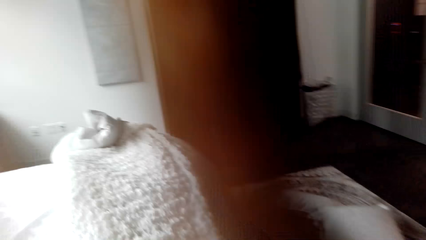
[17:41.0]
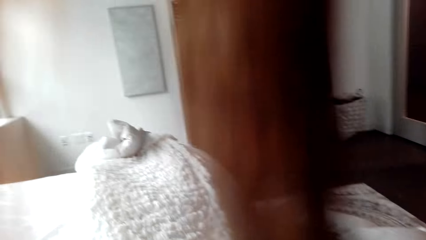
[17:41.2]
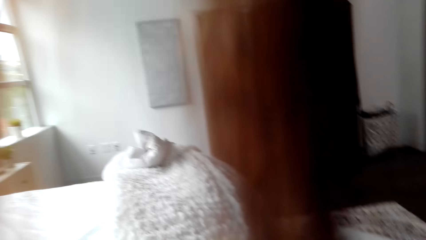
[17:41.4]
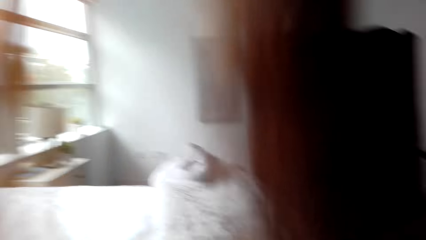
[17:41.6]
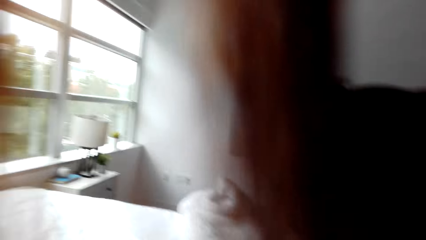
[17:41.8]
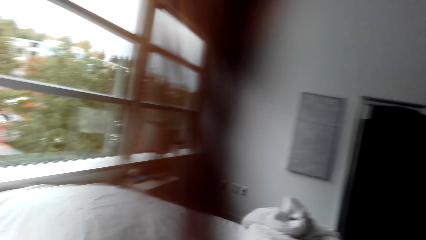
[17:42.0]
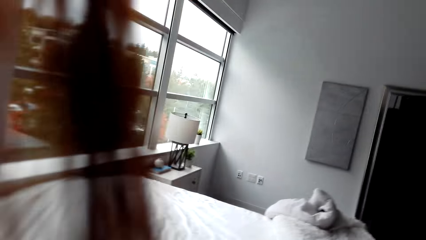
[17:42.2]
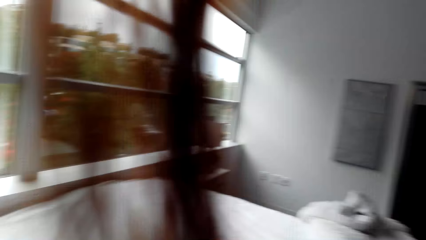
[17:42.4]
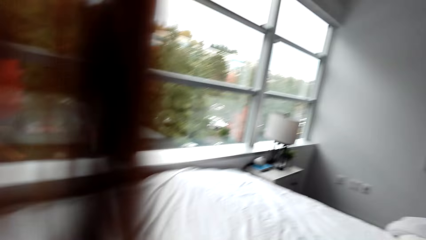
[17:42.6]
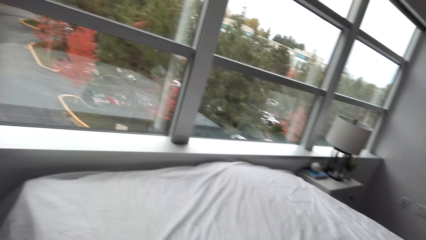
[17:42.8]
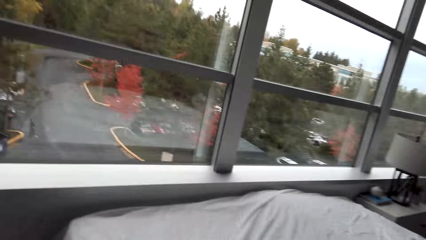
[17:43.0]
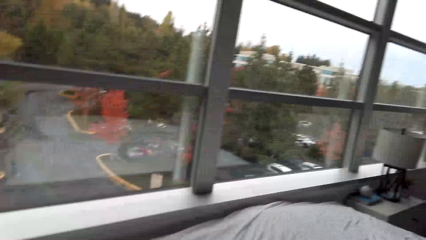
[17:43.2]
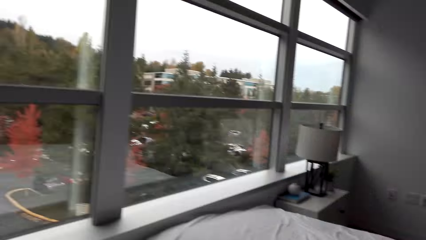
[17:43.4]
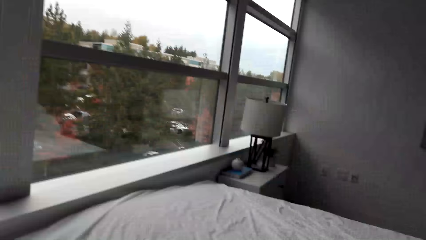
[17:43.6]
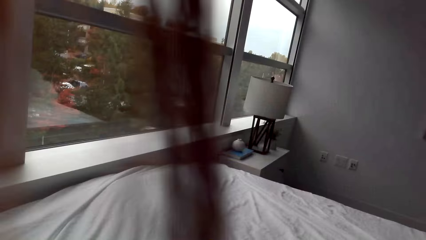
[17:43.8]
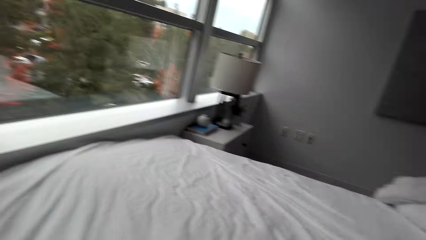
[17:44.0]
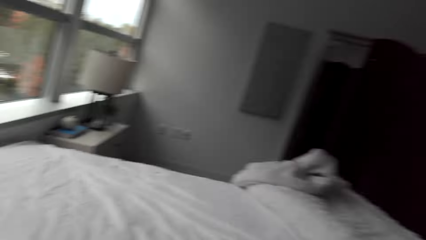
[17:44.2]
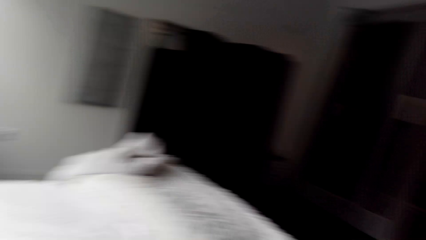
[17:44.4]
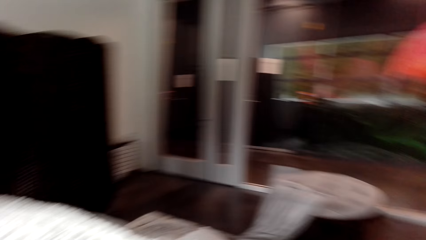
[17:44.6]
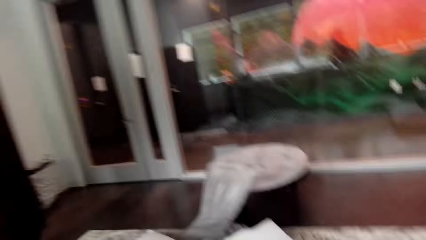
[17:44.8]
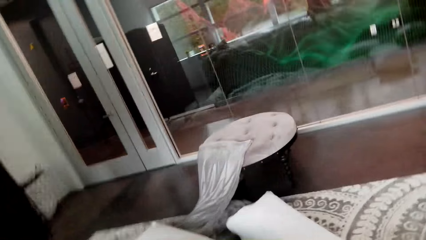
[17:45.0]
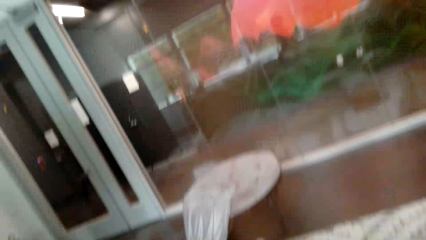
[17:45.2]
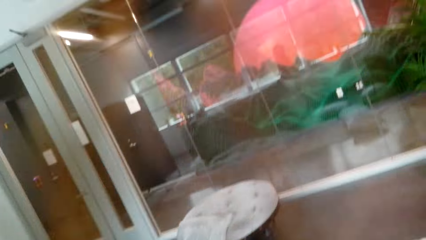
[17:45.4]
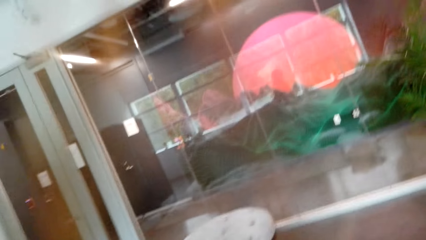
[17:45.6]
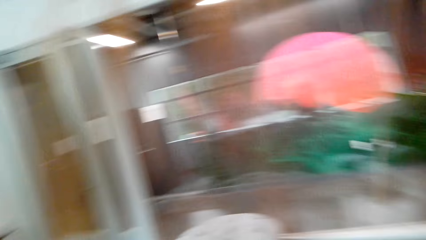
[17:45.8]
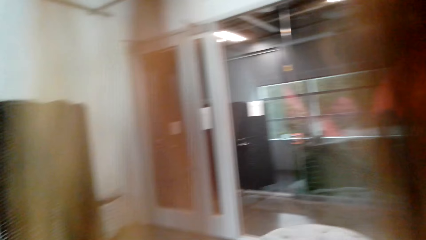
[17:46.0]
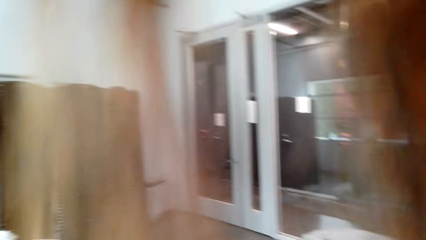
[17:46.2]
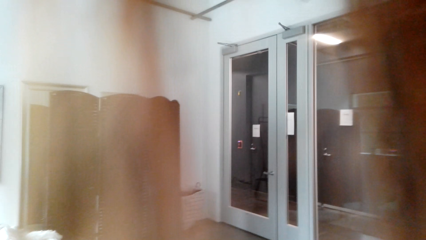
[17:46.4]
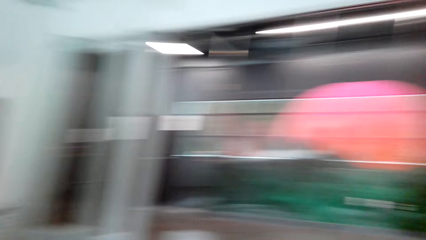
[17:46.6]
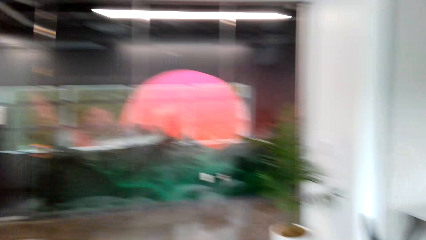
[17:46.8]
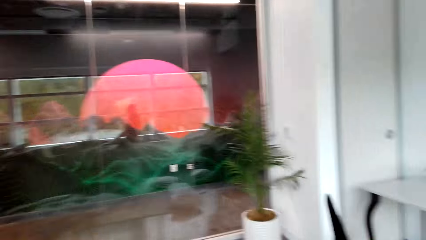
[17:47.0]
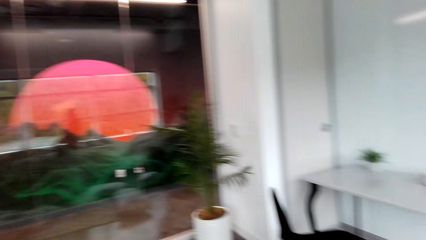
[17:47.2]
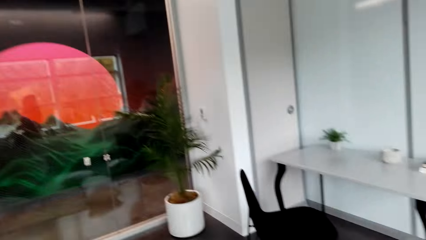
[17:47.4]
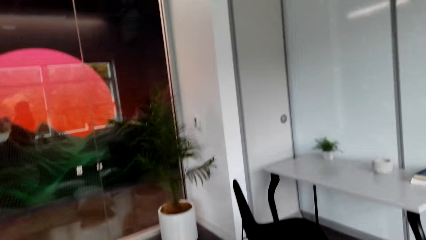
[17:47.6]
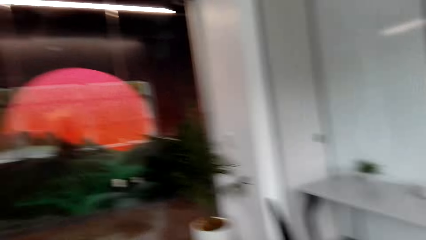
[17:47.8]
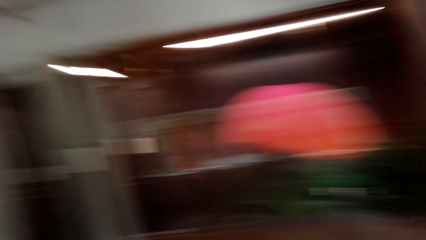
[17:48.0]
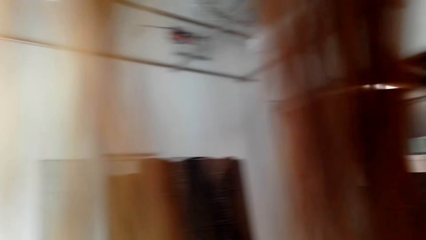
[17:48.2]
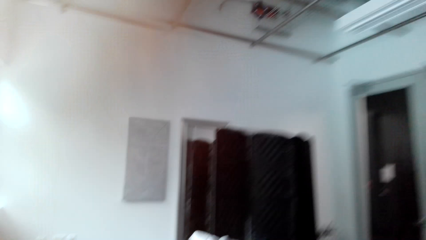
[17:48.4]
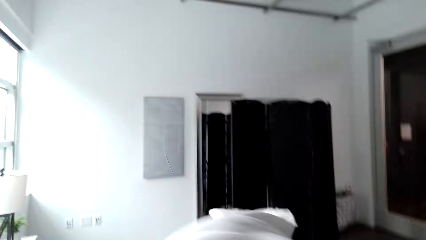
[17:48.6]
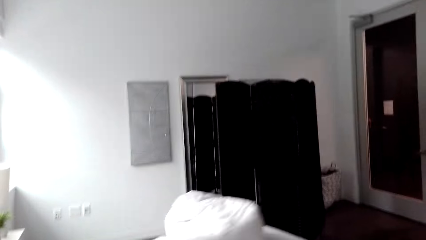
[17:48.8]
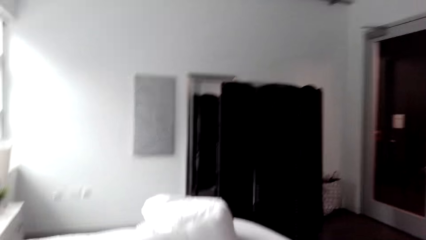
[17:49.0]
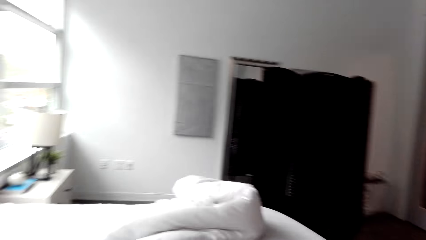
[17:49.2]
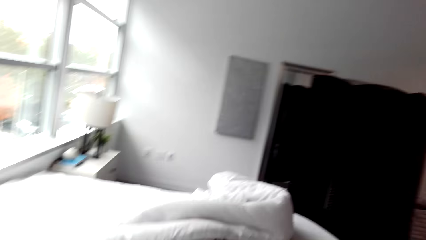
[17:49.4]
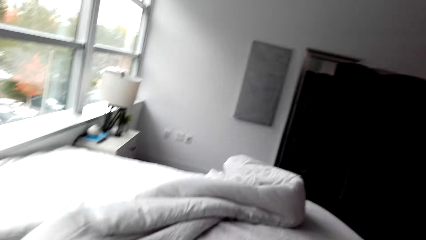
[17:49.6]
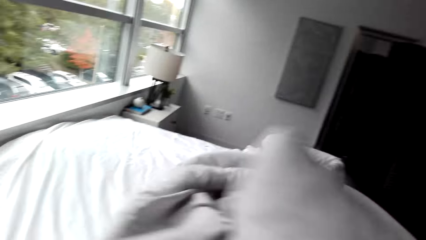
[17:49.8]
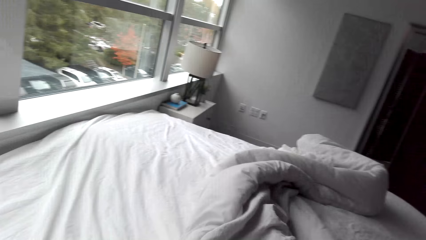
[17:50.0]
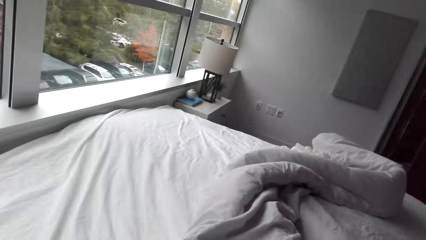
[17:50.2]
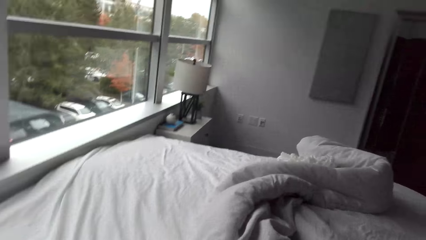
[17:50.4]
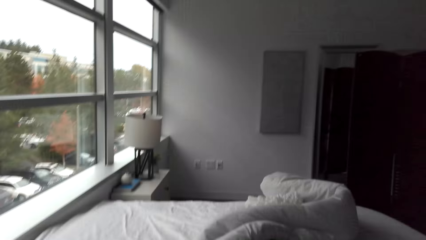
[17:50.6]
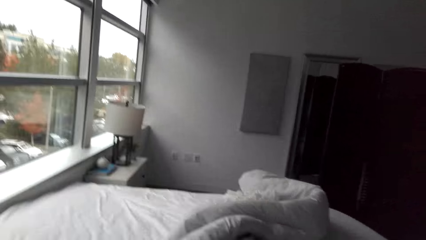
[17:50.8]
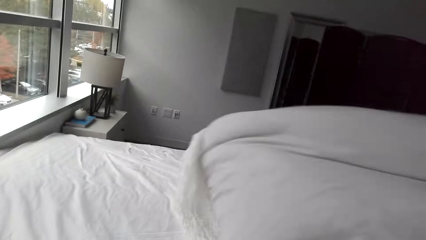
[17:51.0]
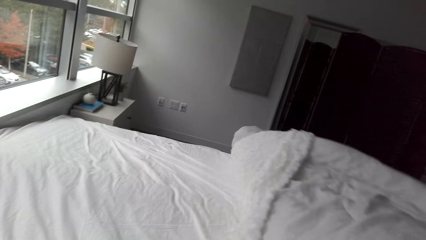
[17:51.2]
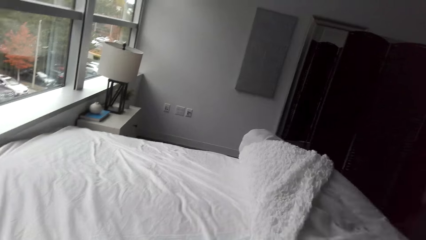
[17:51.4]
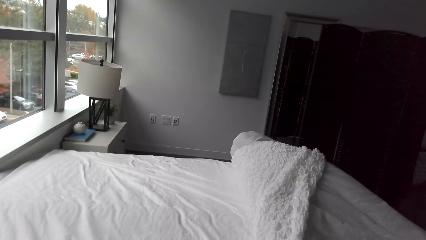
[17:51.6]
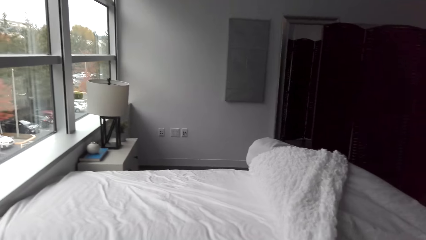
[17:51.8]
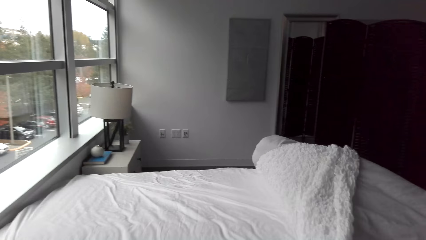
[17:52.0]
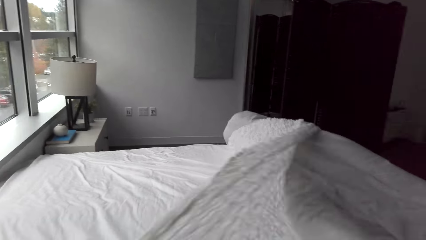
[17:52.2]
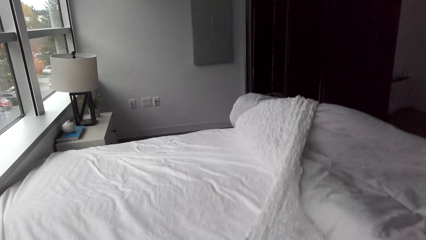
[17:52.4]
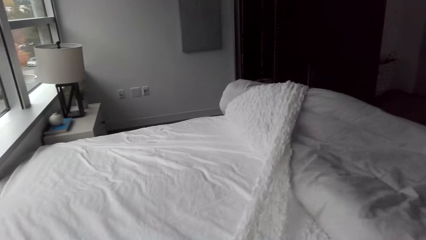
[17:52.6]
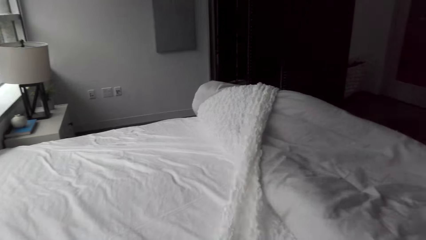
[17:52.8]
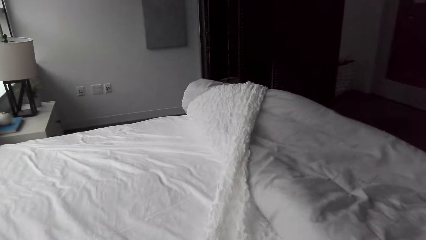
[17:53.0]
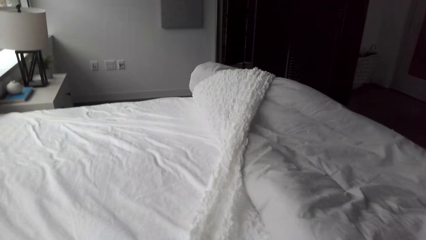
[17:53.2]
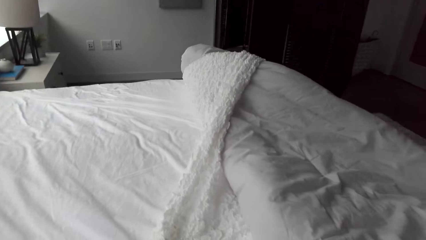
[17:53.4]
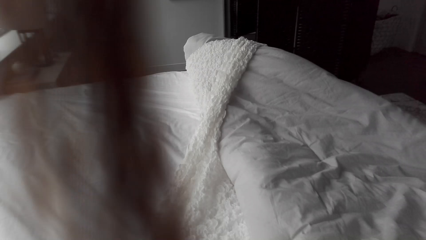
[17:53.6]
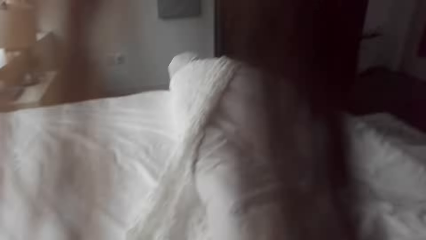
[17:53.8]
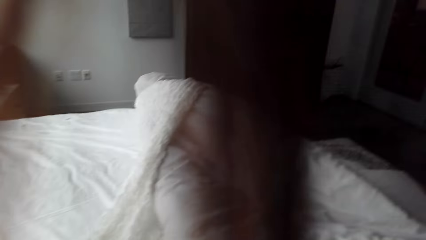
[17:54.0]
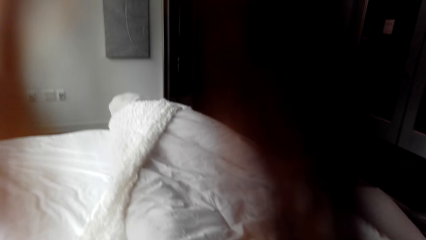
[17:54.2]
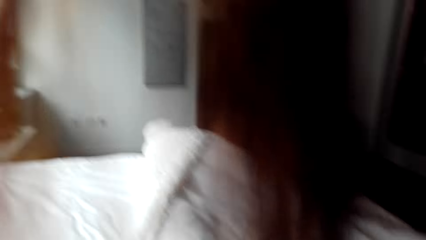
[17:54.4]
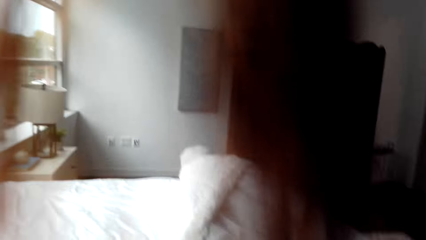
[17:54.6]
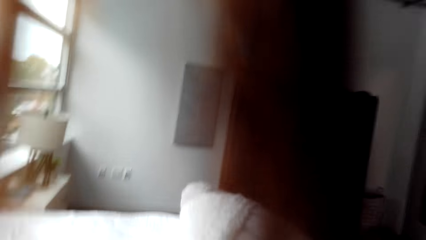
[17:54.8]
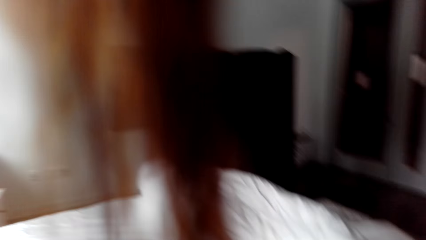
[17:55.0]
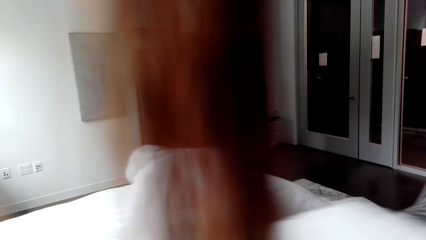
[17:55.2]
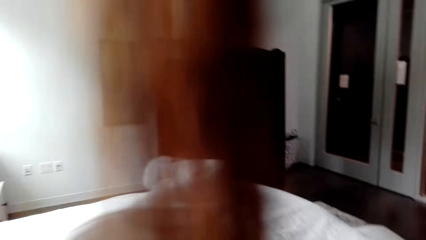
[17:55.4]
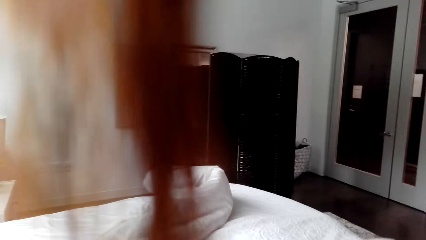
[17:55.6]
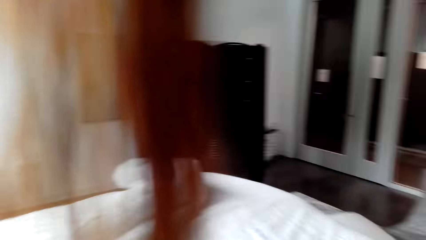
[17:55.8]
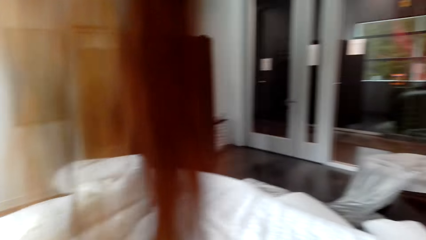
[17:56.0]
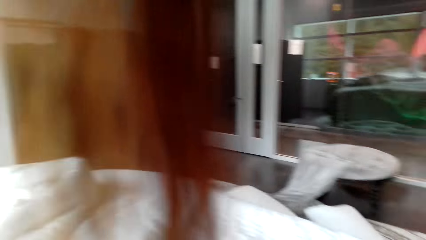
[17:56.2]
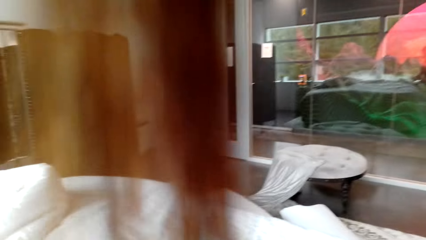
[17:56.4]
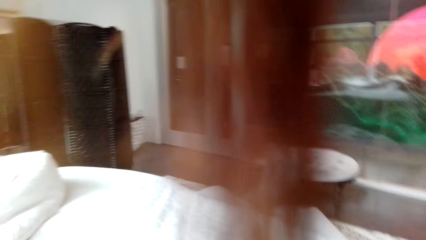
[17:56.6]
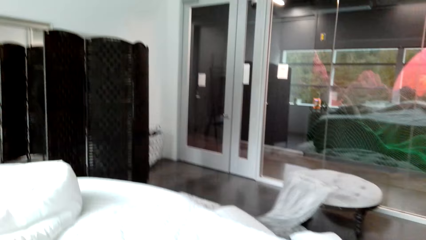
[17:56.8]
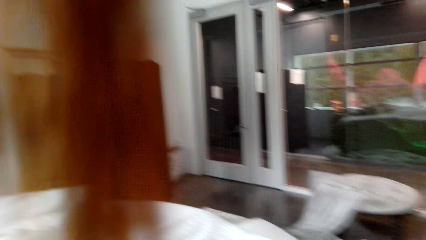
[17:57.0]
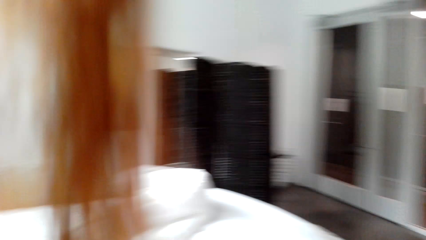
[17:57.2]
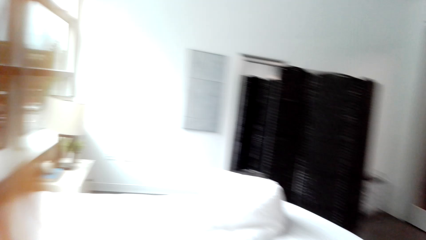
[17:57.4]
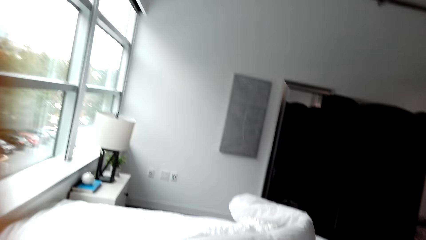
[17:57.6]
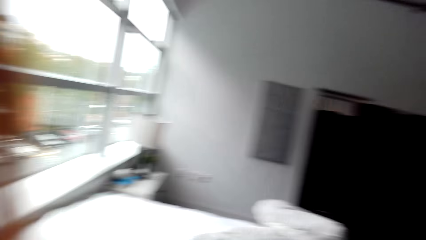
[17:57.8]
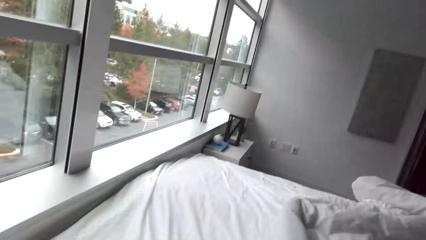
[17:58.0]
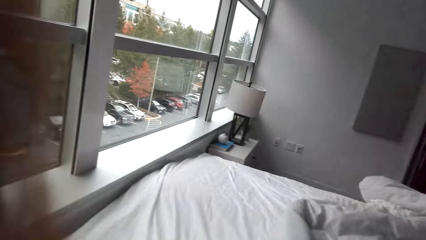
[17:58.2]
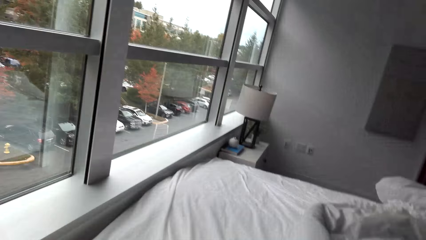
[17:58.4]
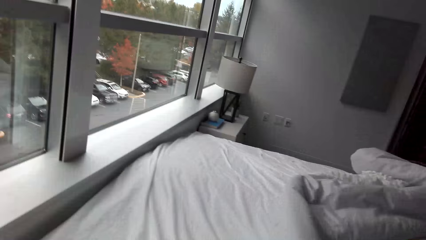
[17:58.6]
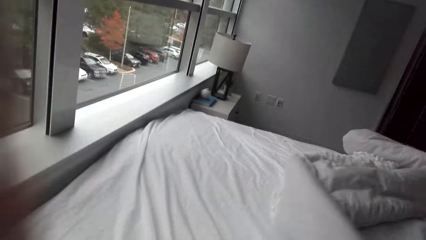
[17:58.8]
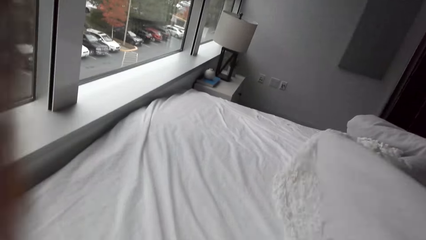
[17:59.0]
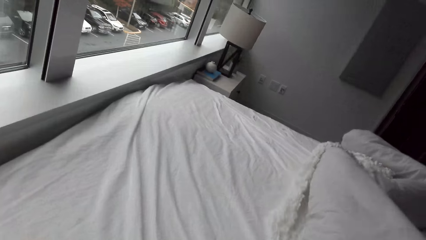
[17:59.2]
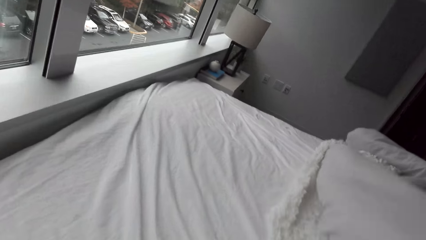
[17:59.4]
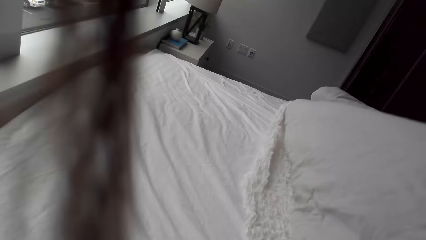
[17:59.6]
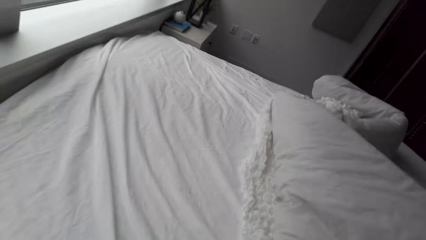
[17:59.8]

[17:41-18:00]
The camera wearer stares at the bed. They look around the bedroom. They spread the bed. They make the bed.
